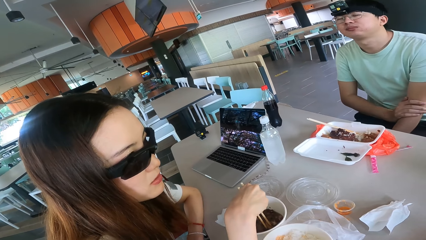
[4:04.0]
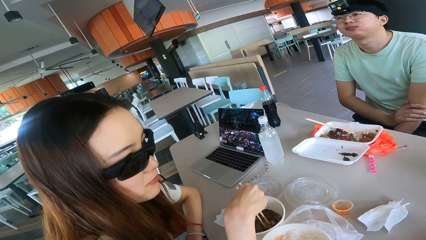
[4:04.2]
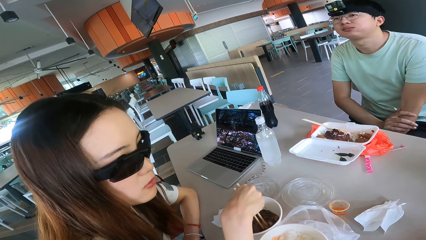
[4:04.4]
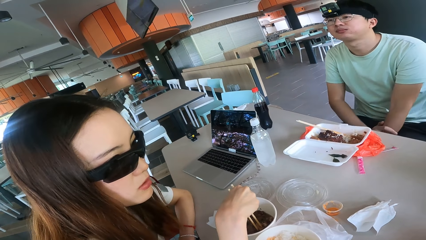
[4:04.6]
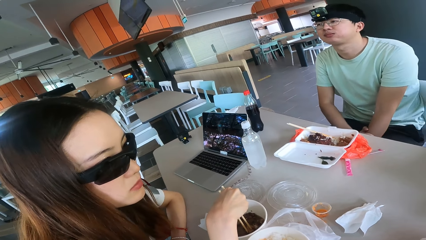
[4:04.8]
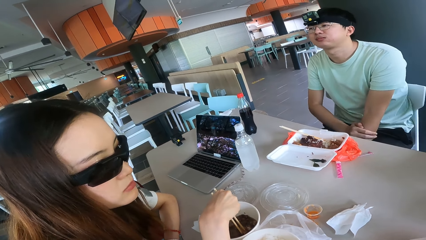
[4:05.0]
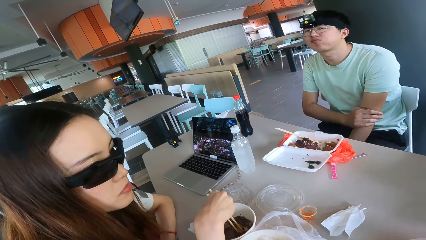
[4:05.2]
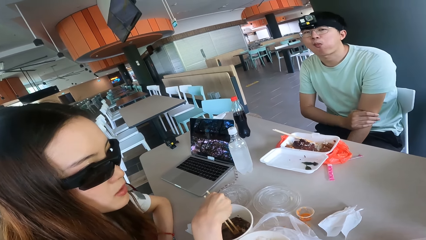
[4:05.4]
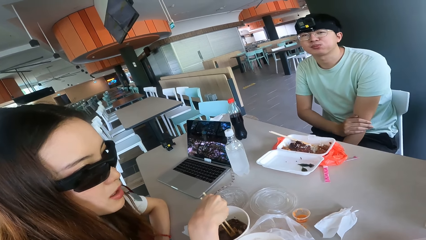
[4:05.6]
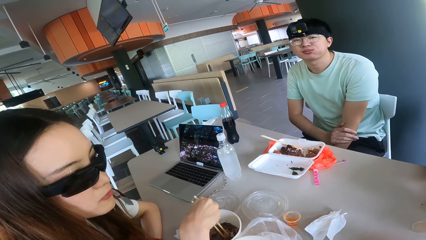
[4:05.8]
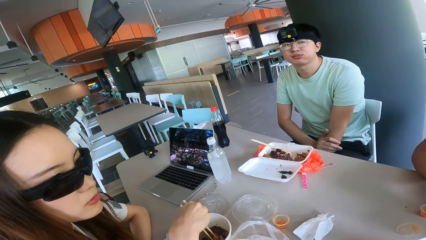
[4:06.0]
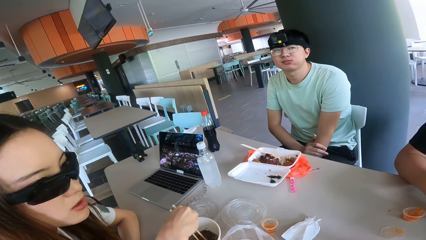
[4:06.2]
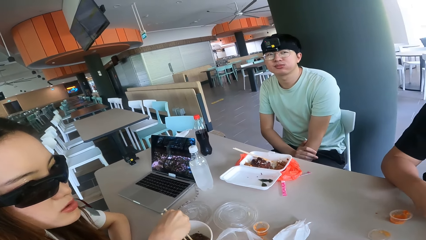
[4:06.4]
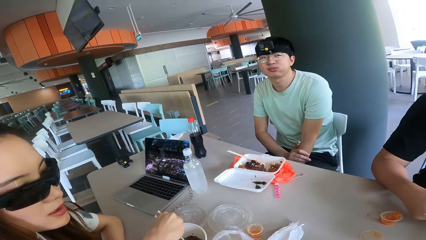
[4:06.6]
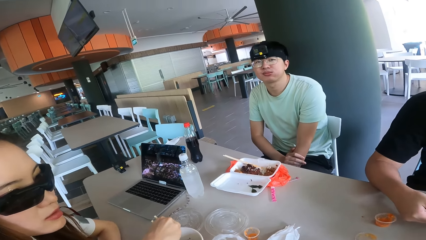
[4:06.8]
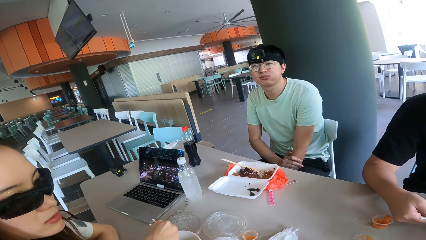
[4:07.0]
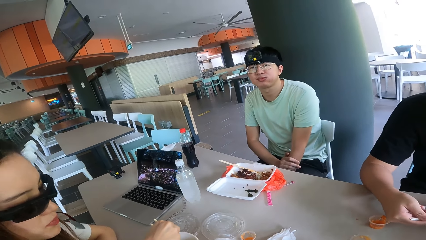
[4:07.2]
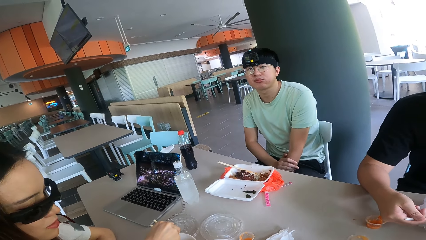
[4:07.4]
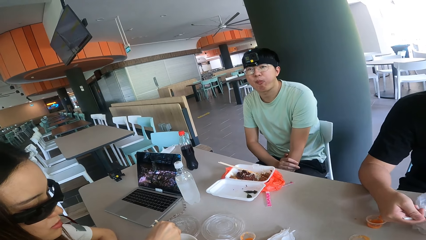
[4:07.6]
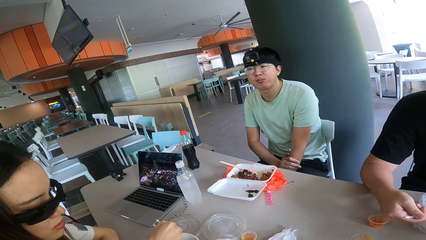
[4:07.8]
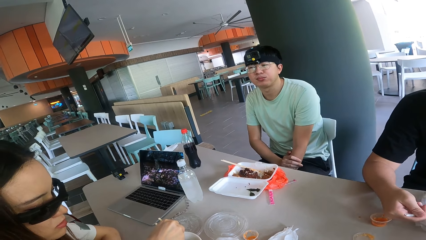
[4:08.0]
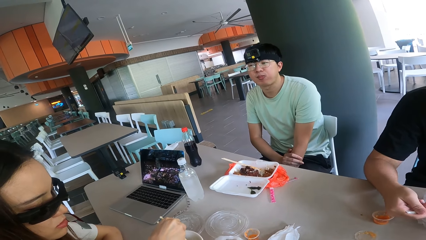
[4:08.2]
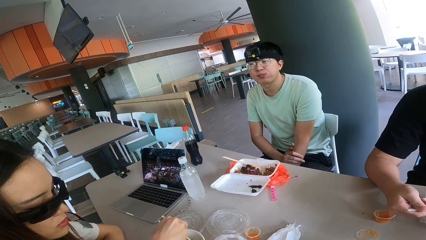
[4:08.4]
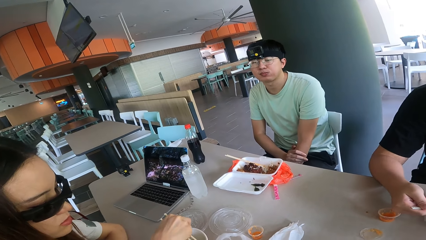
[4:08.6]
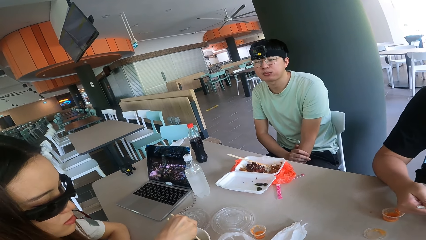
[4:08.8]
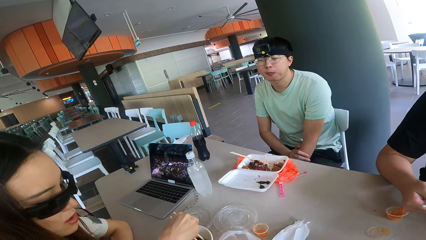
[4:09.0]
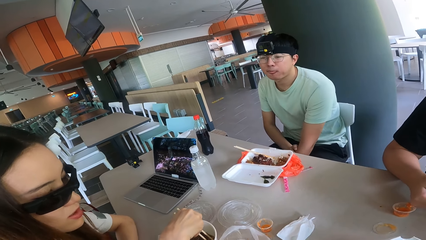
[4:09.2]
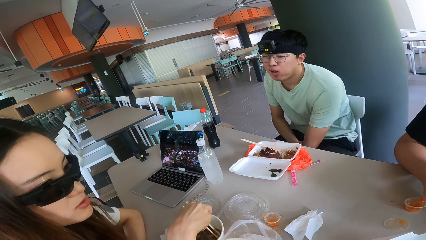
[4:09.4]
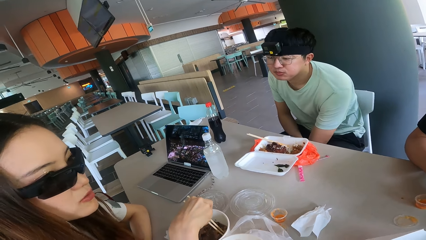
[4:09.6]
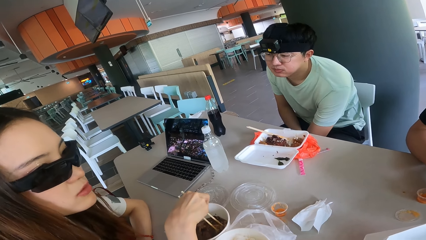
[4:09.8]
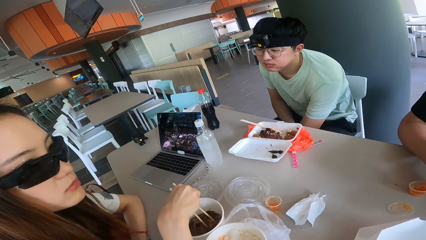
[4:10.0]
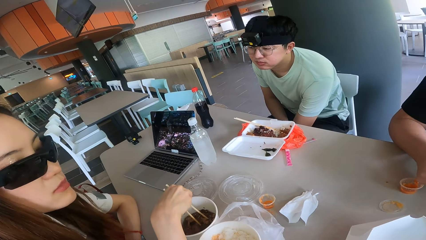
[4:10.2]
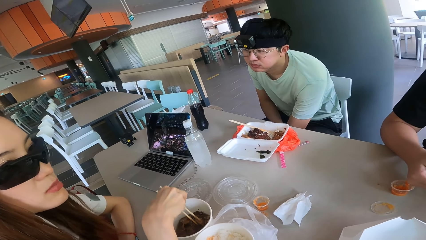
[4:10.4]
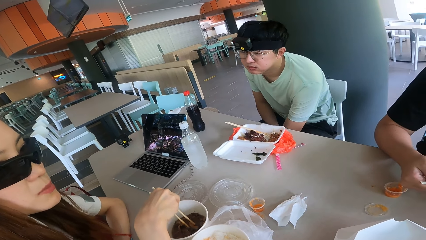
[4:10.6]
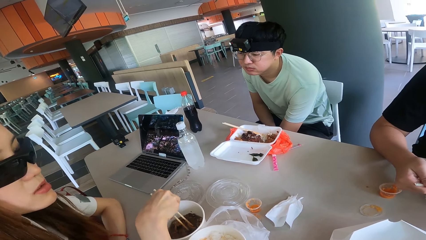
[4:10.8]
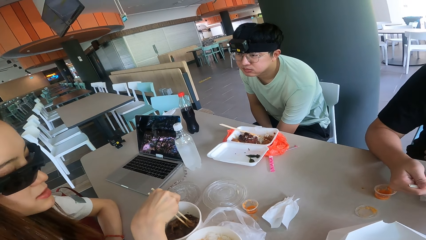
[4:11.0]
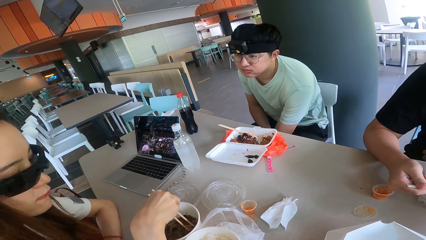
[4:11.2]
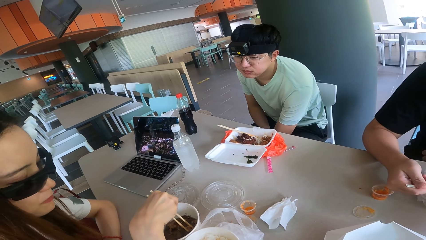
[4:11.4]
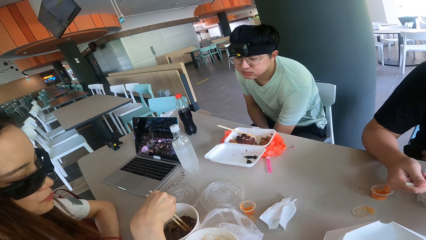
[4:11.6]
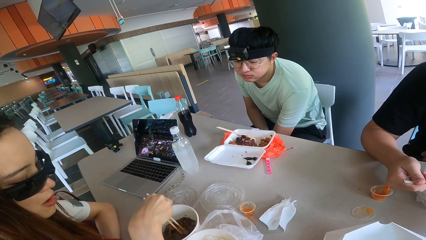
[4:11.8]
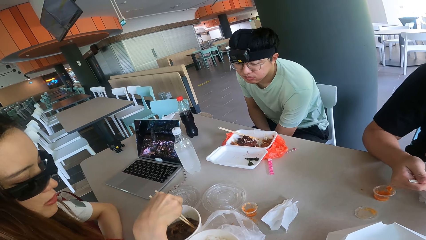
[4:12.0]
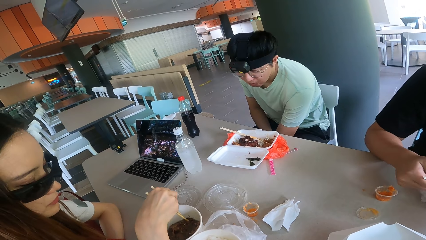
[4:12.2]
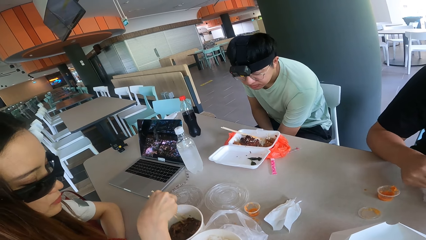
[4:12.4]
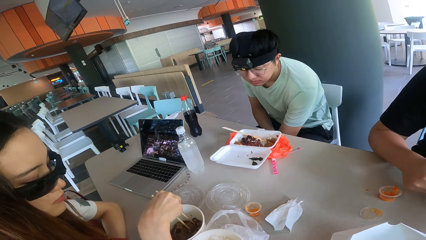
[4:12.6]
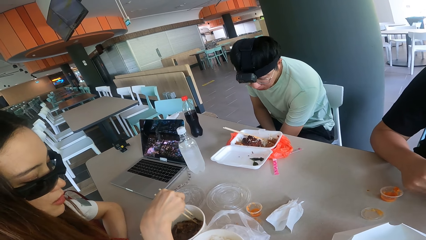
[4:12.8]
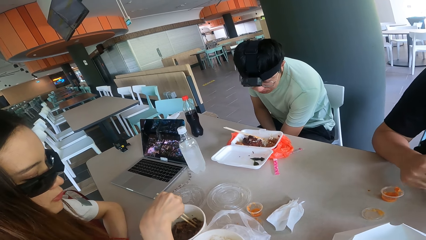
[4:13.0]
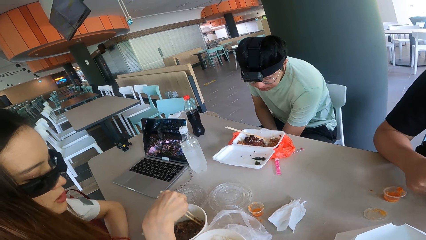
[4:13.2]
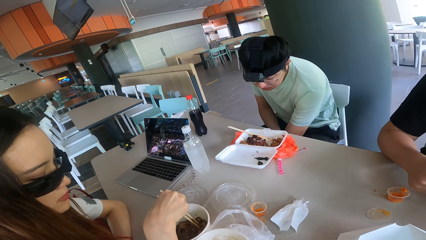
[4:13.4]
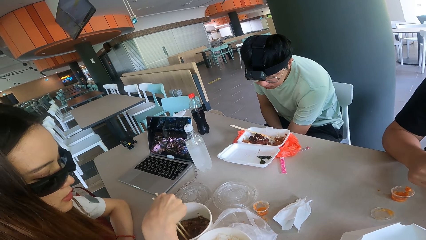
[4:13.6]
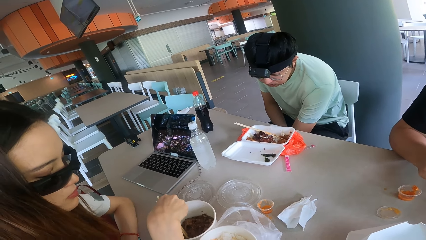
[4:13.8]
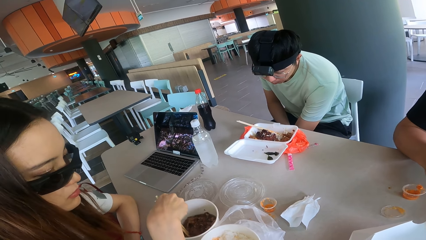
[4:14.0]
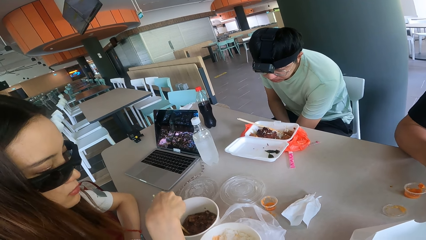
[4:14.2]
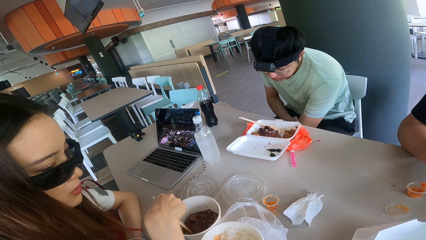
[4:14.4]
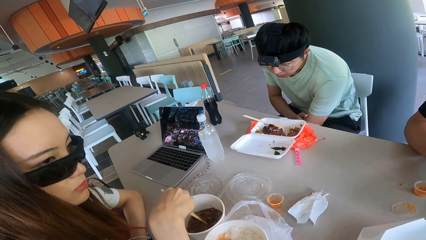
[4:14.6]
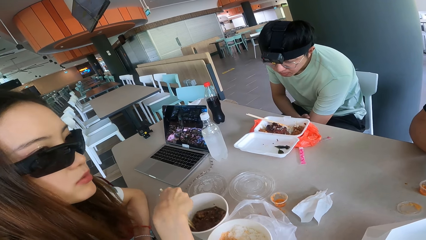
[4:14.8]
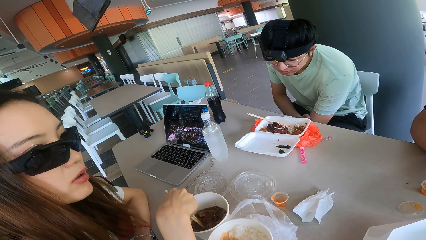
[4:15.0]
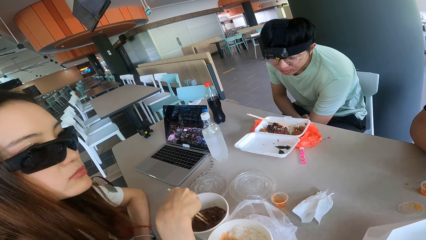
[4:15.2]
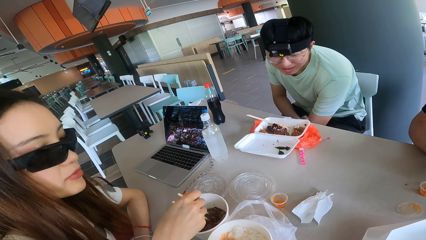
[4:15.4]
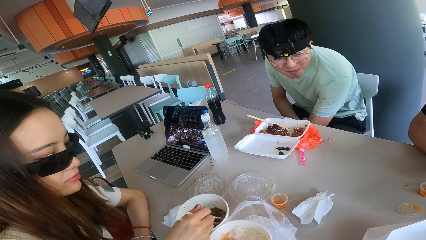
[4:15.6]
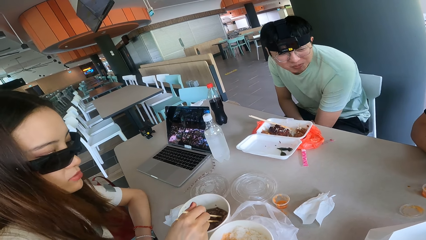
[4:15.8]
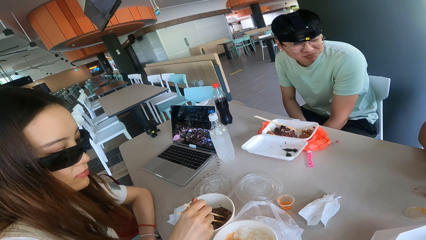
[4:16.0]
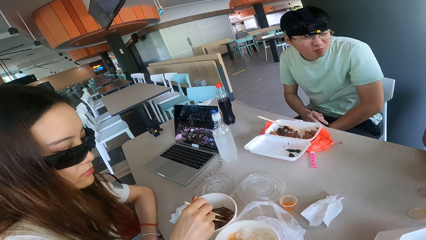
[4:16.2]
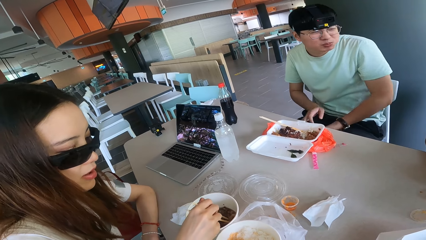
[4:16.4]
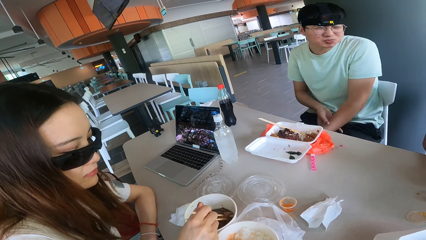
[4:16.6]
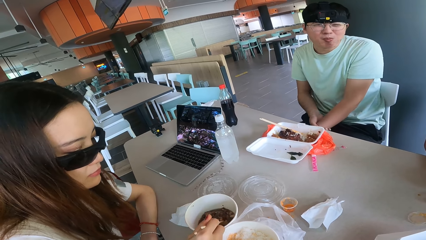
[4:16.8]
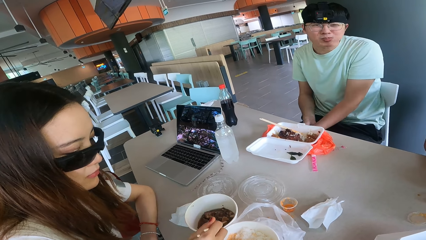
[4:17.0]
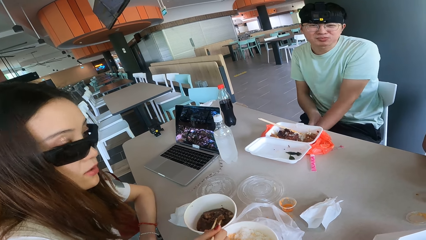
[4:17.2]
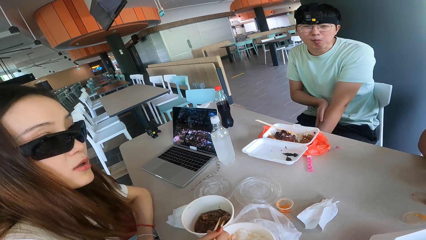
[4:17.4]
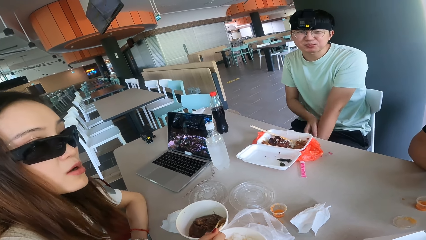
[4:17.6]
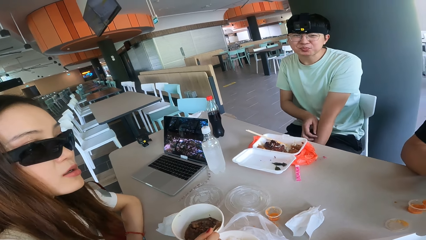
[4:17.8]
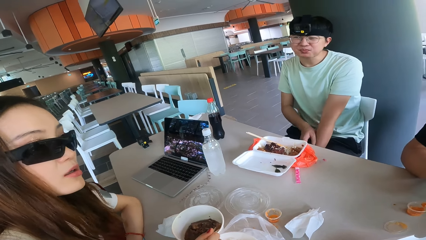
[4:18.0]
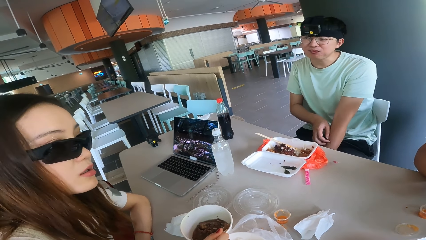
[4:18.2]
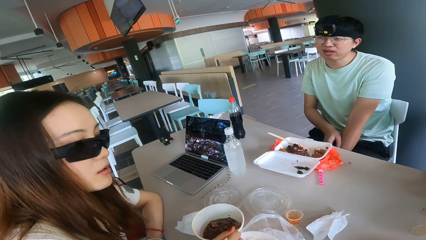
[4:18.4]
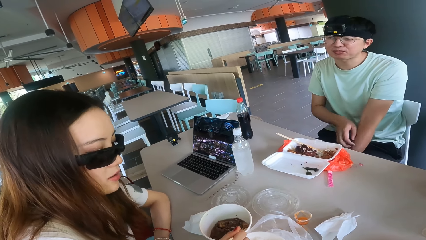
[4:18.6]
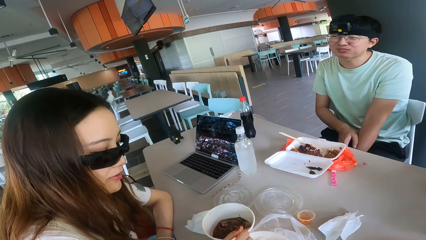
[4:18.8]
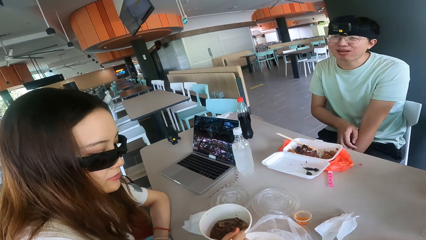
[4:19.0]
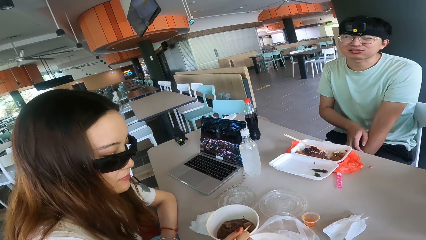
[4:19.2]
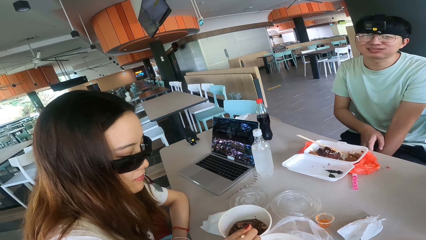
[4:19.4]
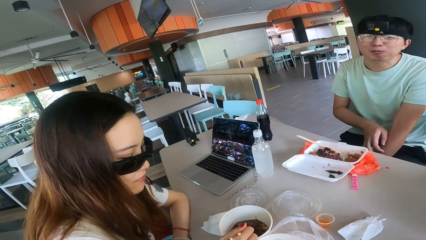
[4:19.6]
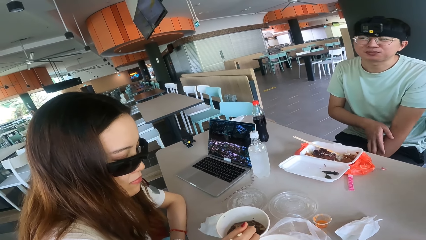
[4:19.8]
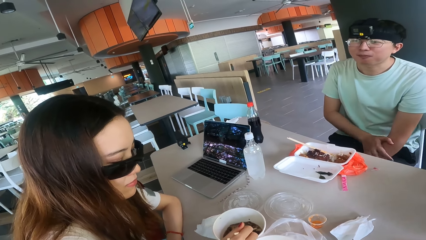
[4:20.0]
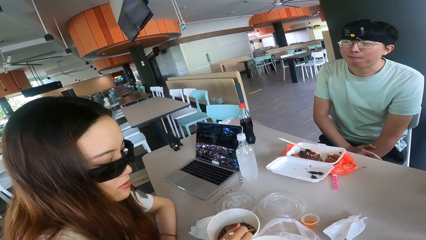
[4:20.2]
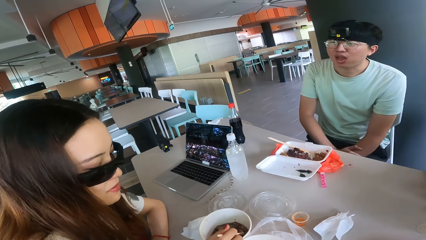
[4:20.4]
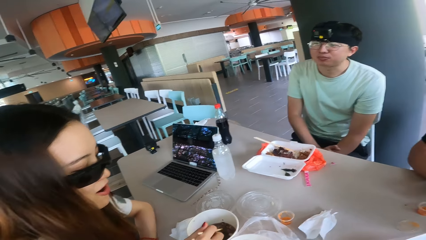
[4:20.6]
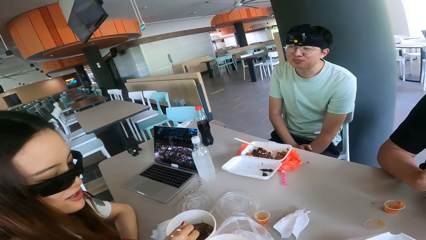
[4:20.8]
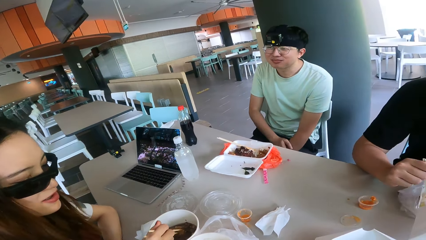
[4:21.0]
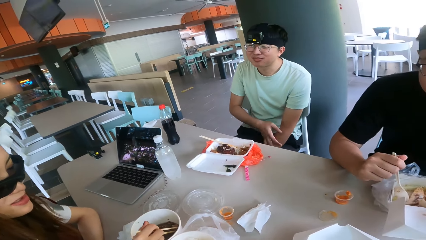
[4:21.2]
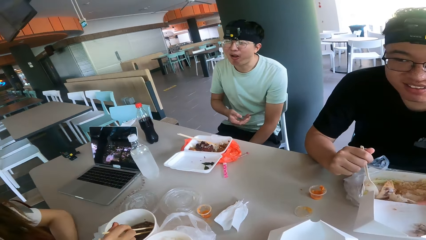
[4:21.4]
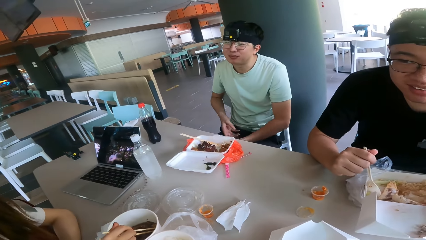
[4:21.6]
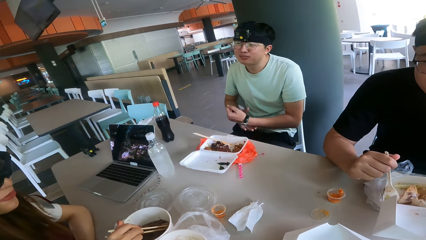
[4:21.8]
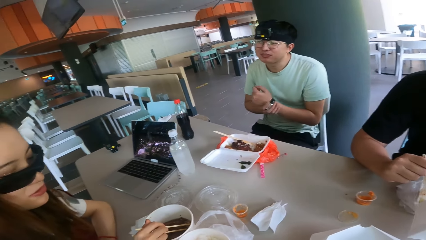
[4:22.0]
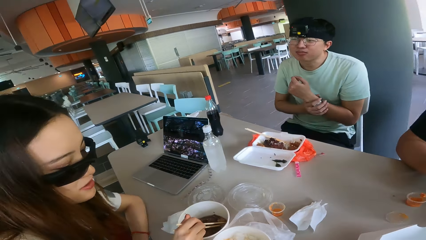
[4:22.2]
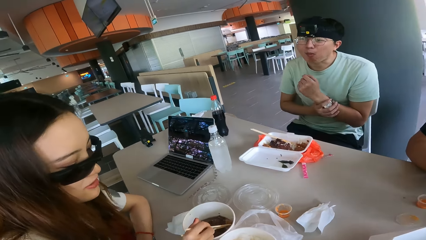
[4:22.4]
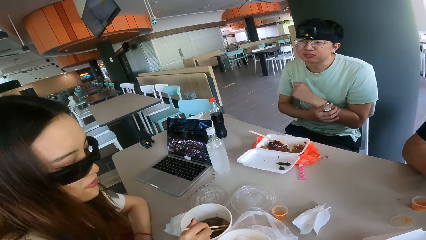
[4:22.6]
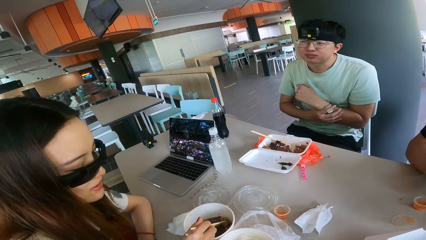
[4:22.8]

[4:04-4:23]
A person talks. The camera wearer converses. Another person talks.
